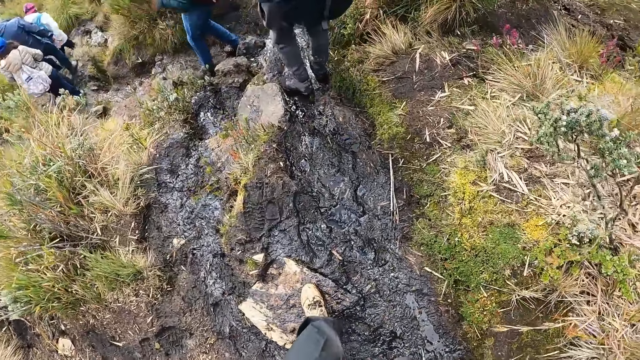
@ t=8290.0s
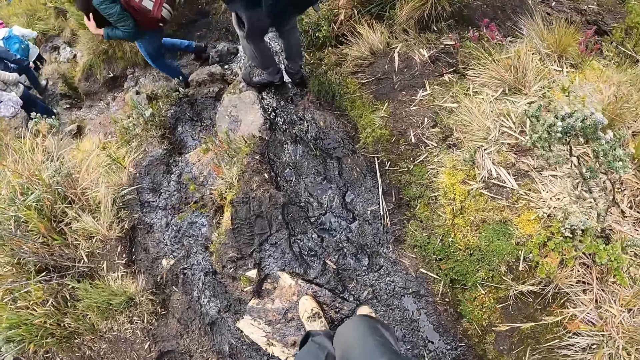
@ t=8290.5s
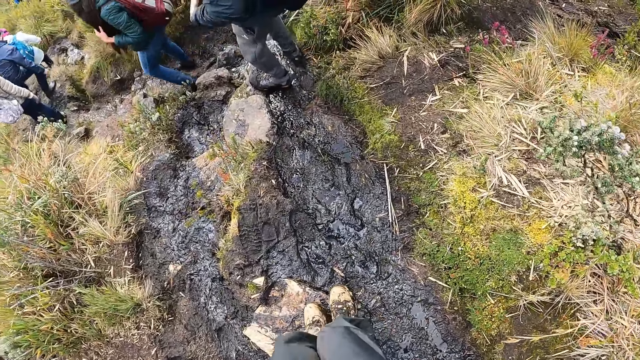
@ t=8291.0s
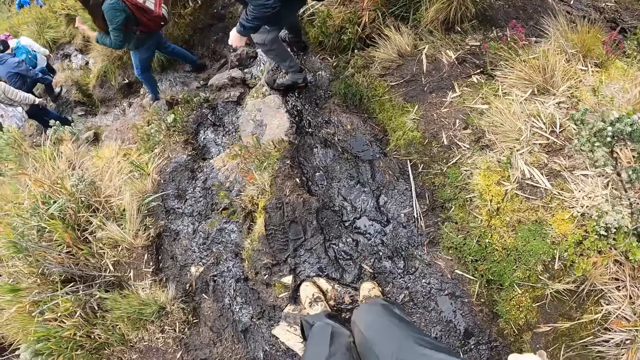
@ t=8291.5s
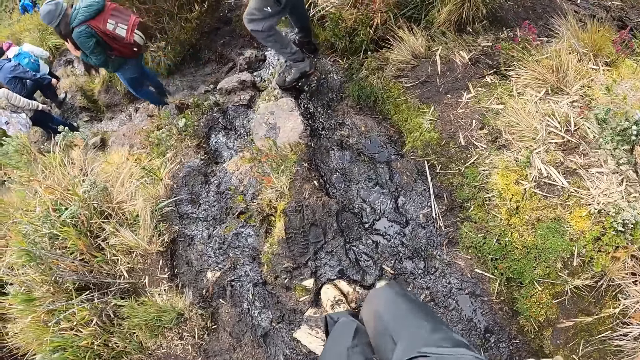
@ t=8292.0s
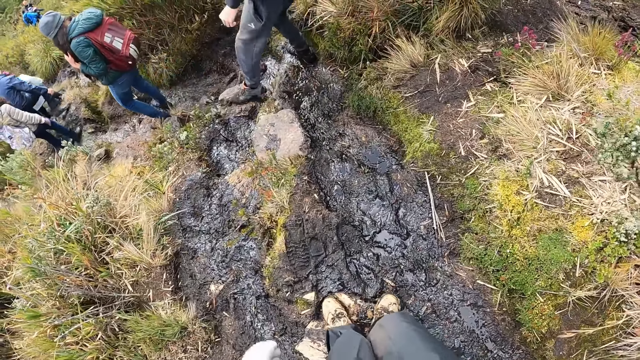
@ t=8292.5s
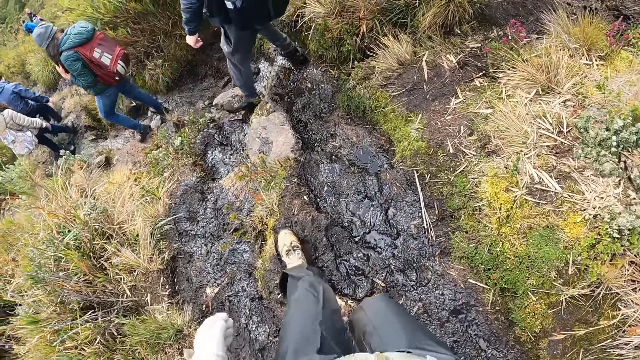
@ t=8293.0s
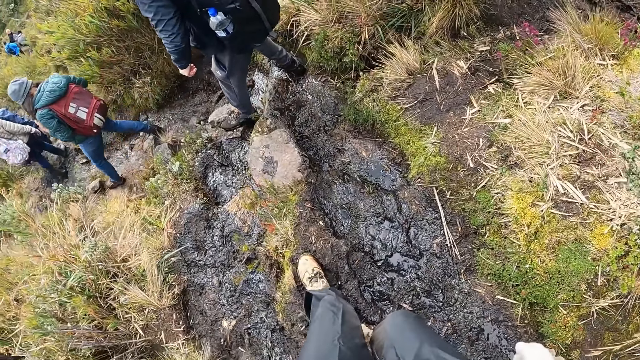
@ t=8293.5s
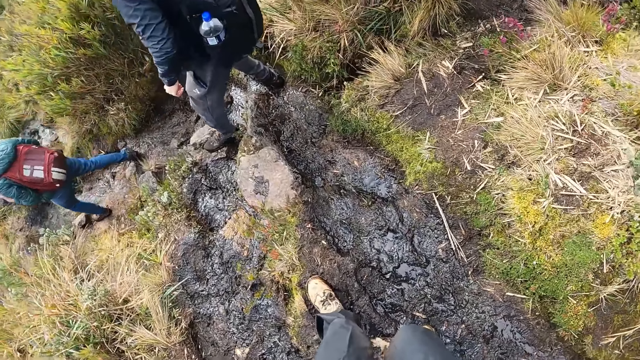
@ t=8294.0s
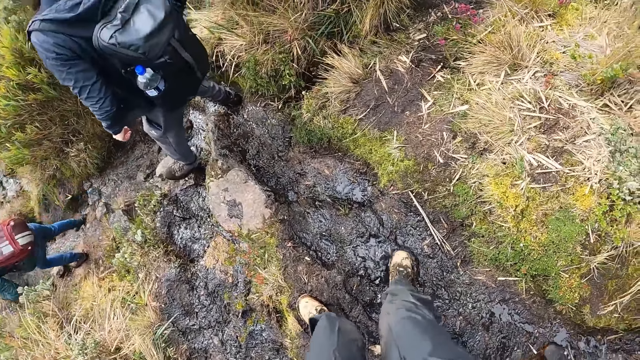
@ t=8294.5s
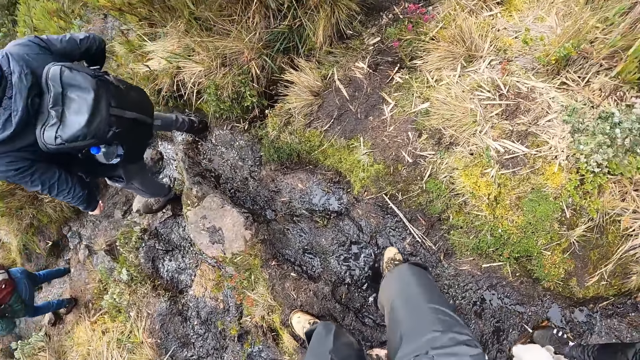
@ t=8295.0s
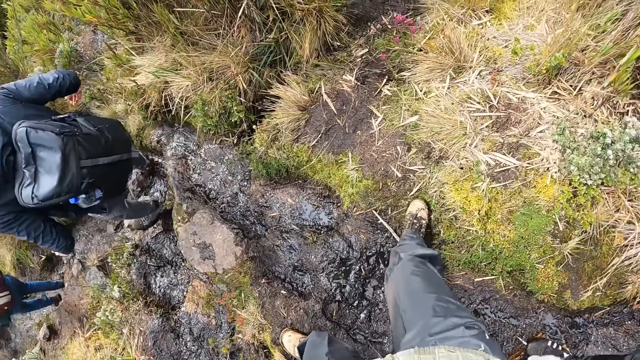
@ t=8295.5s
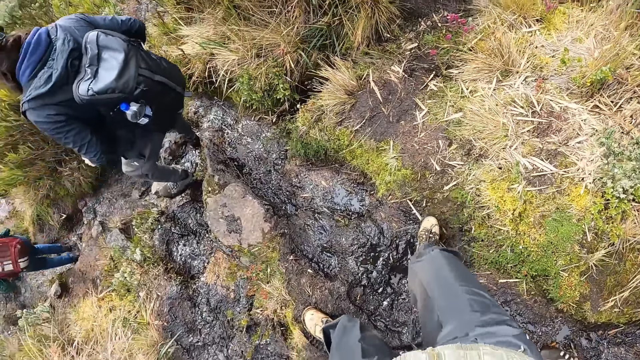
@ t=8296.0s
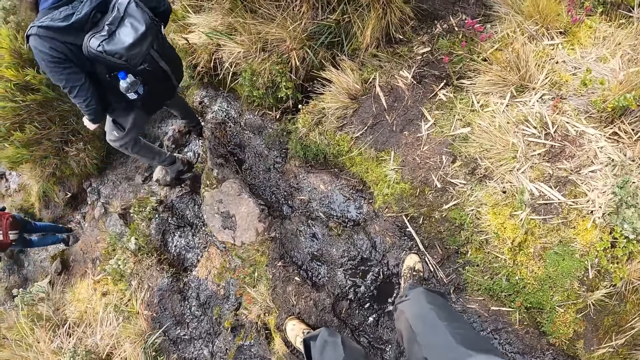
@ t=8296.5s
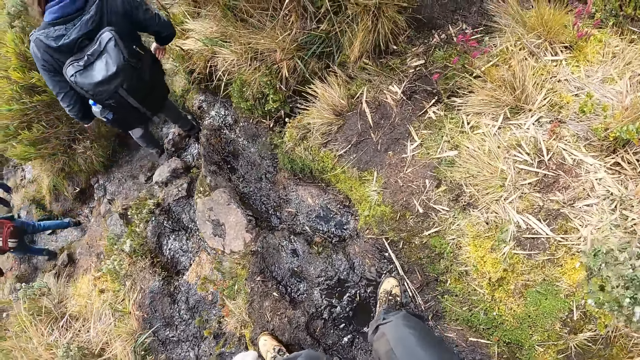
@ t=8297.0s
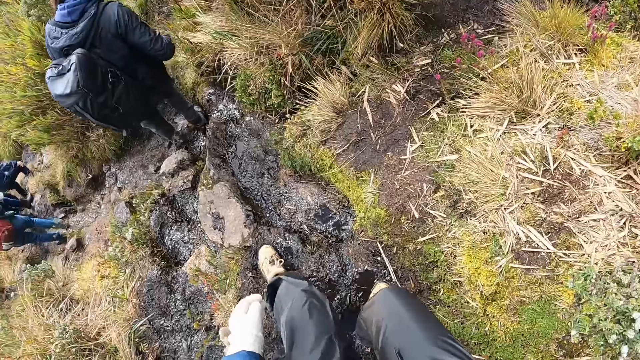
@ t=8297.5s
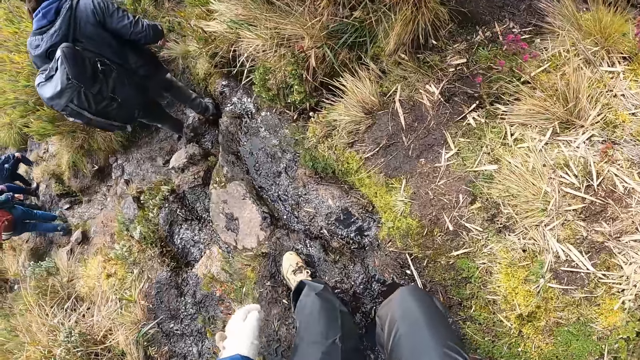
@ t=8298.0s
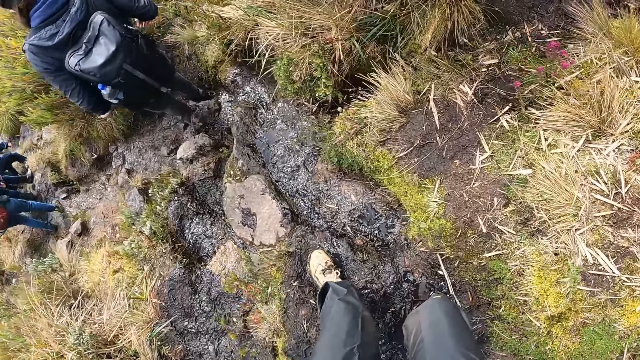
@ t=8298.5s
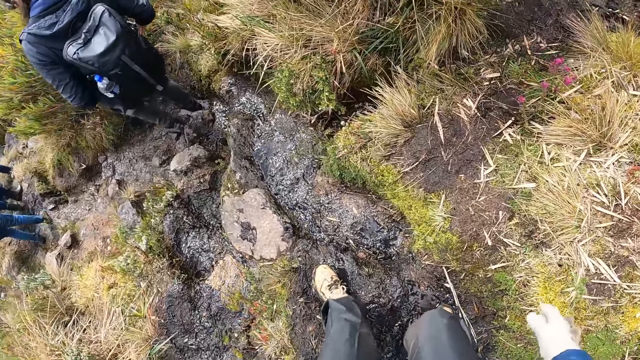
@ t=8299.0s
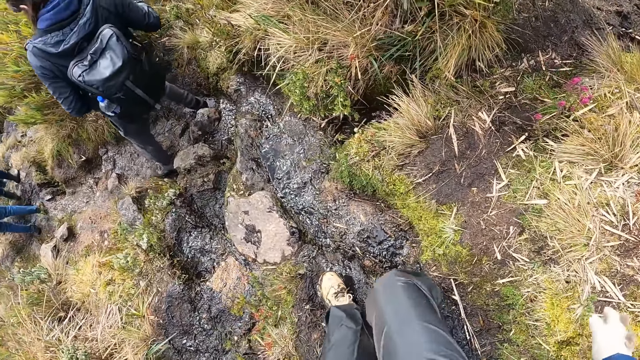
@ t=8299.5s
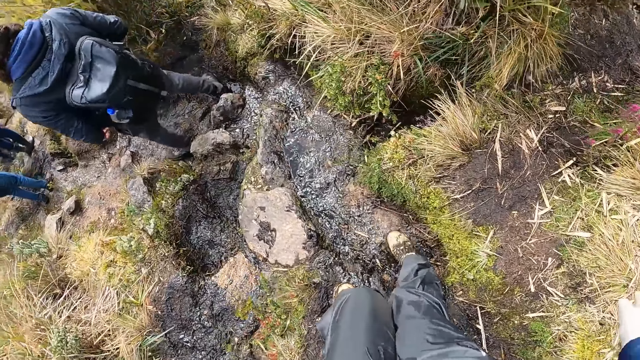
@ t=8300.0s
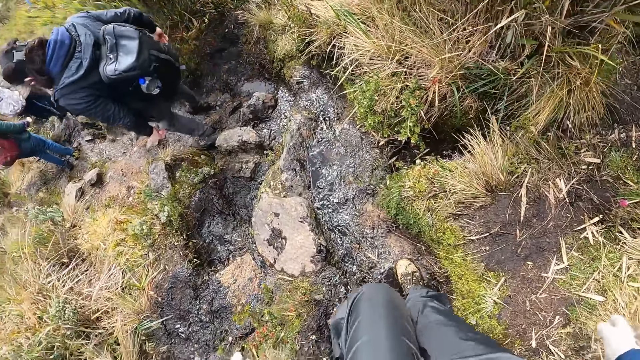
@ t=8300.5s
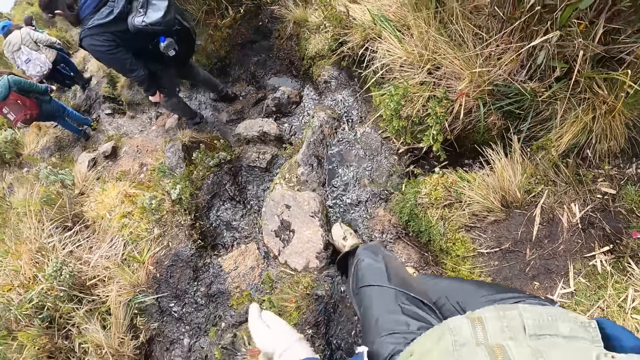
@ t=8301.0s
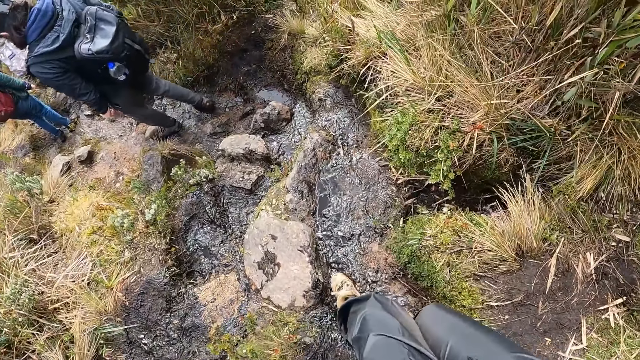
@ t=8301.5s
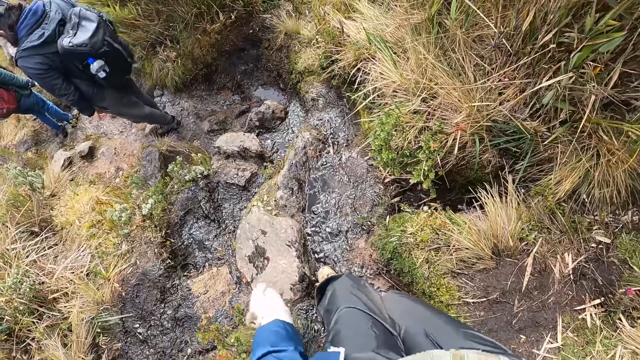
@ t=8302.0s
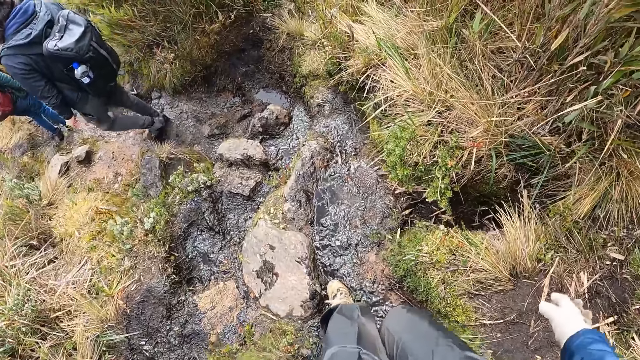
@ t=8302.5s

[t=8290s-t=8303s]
A person walks down the hills.

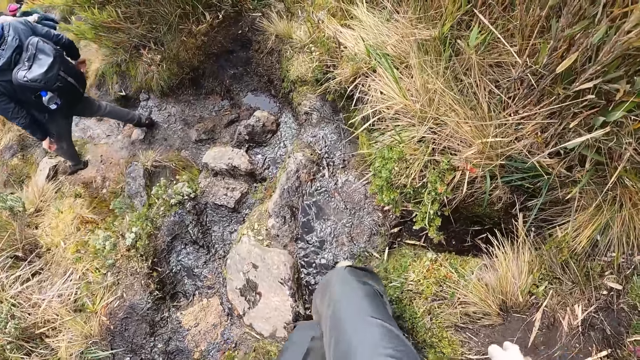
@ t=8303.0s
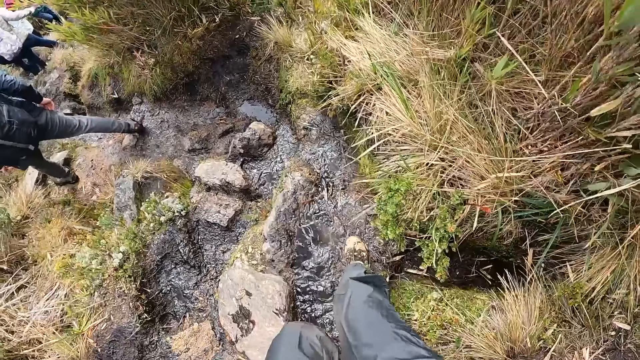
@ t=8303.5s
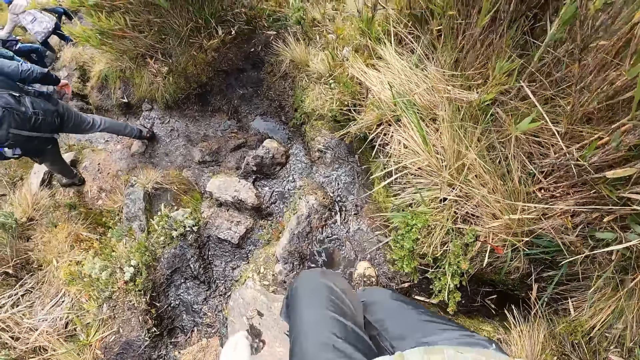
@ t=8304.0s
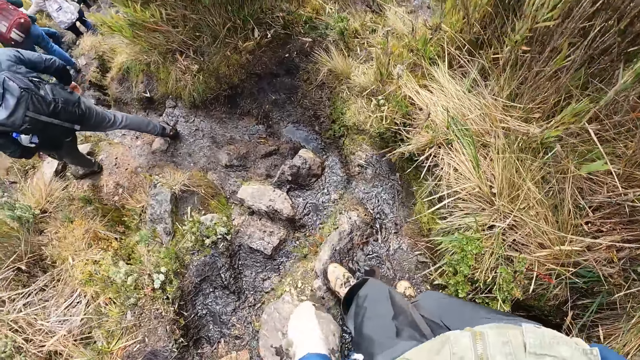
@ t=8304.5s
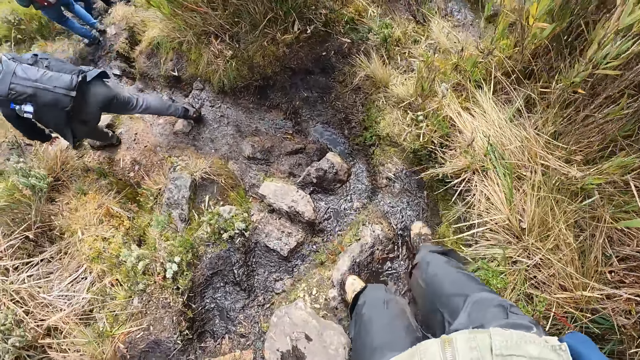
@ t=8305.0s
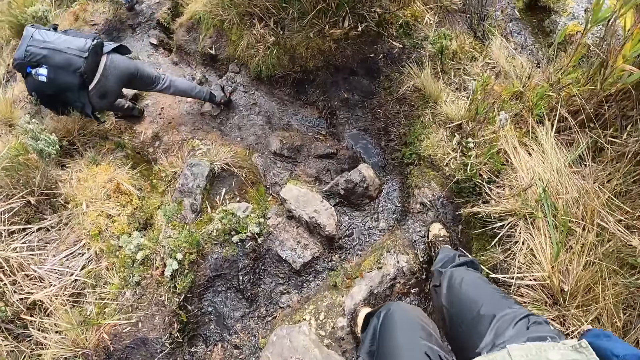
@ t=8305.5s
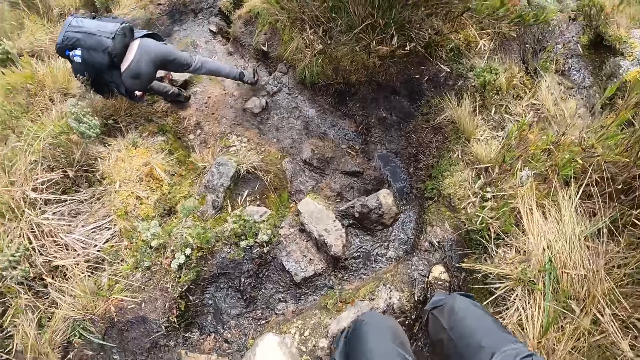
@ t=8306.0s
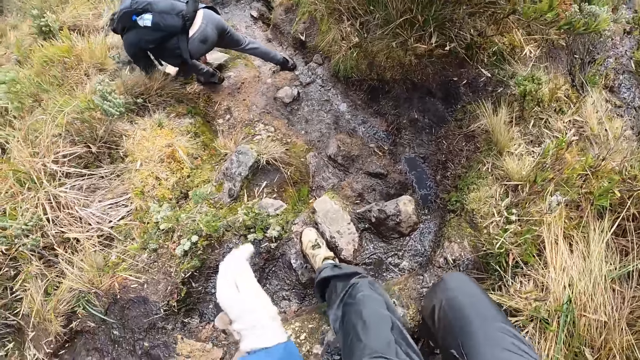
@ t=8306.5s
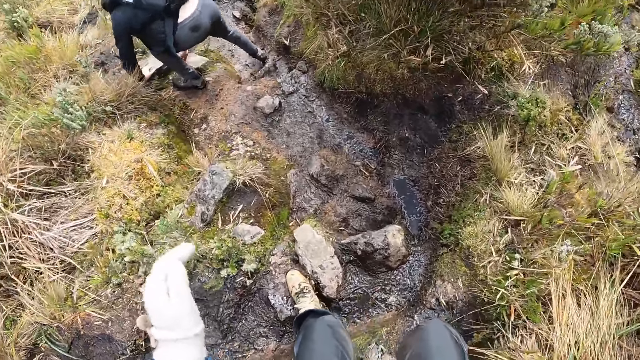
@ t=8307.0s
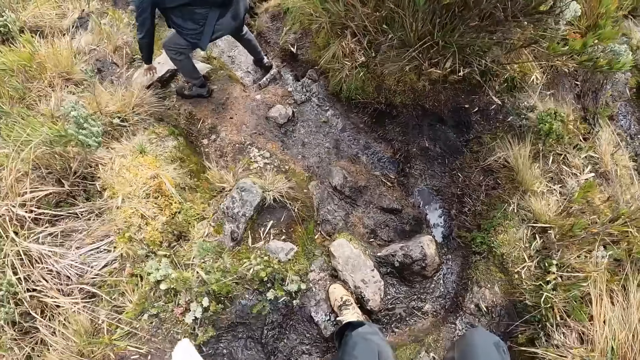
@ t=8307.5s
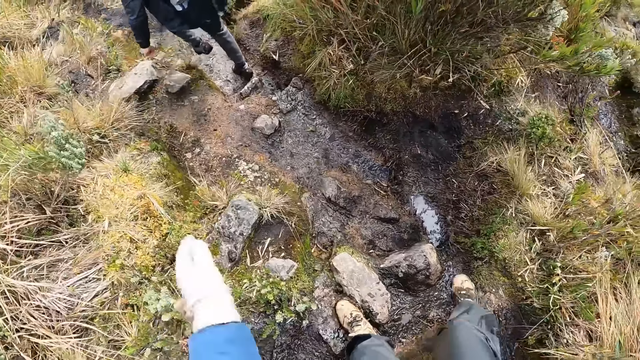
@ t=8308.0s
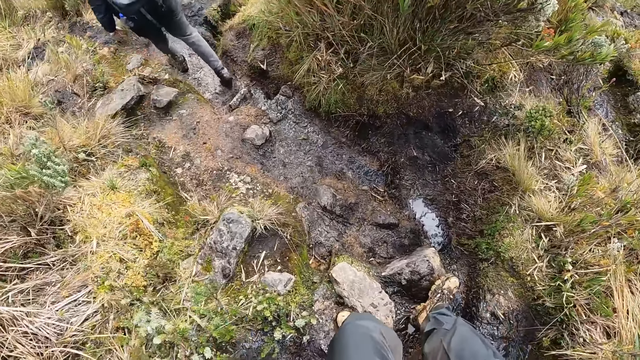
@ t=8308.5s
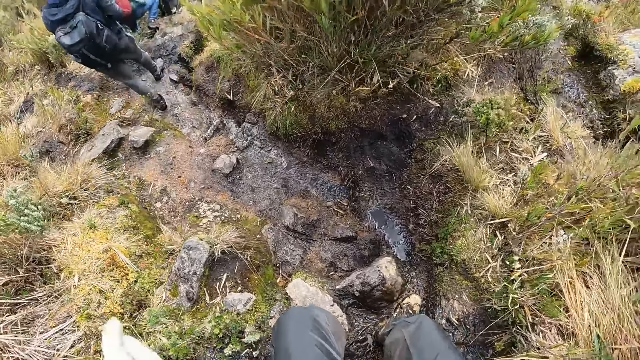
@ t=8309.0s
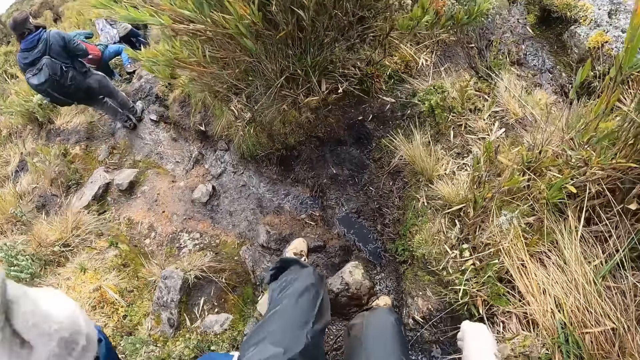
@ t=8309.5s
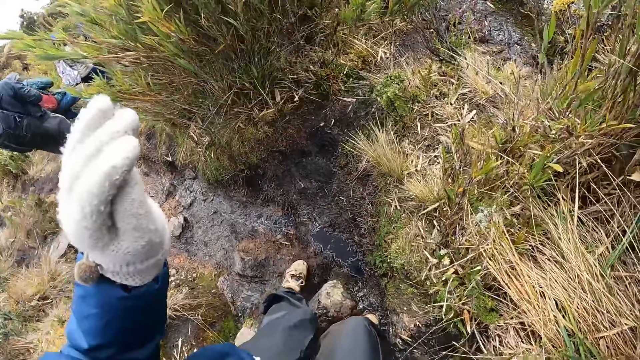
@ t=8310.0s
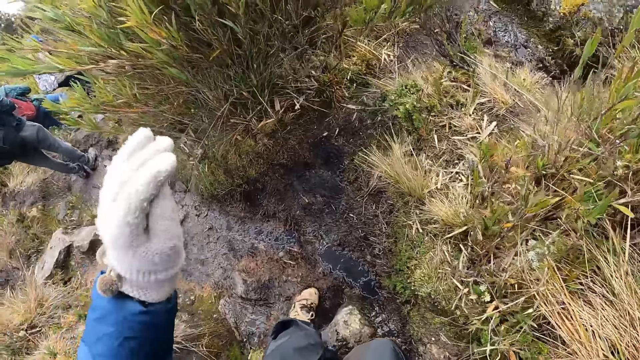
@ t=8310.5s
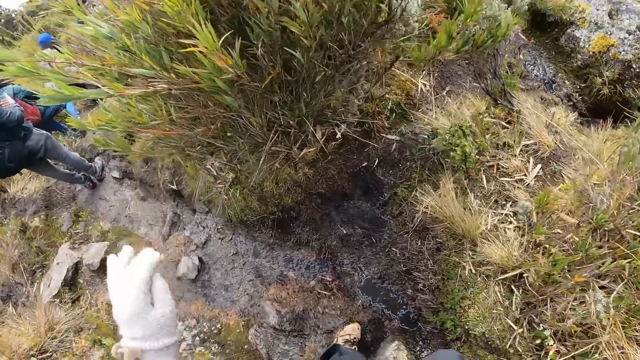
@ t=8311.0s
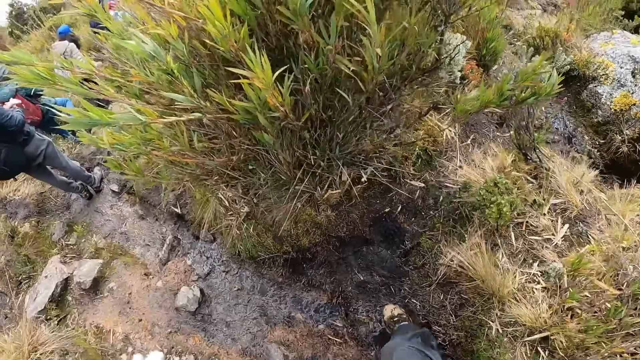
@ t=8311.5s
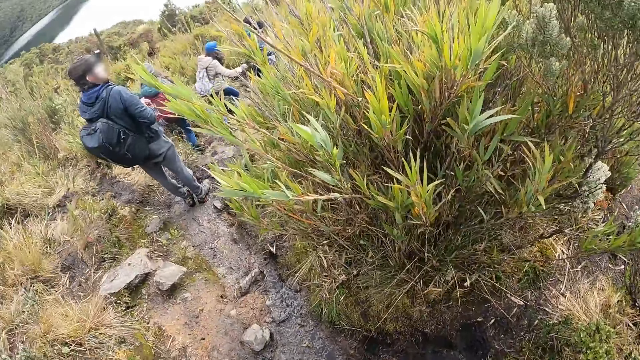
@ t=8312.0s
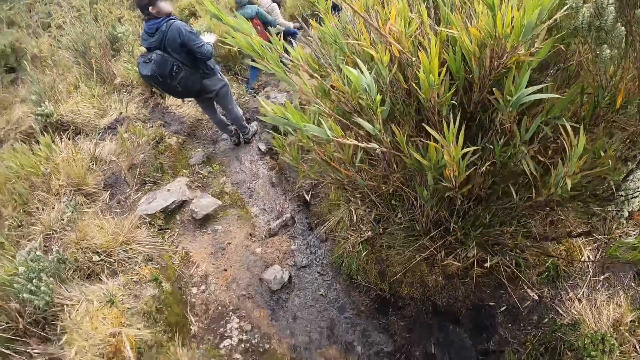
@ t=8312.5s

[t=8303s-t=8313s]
The man supports himself with a rock on the ground with his hands. He touches the stone. The camera wearer walks down the hill.
